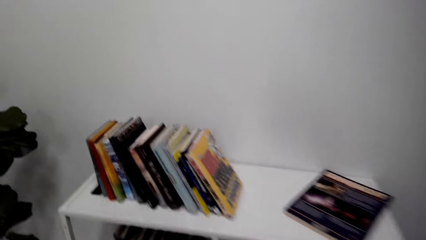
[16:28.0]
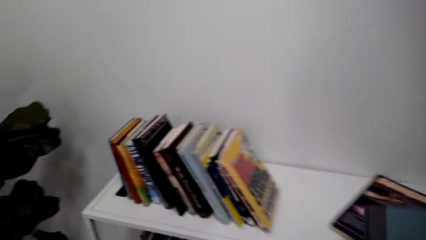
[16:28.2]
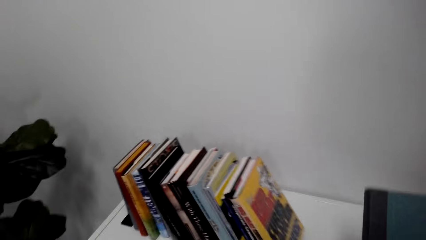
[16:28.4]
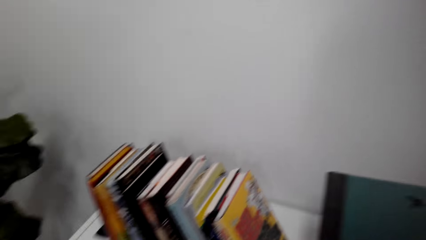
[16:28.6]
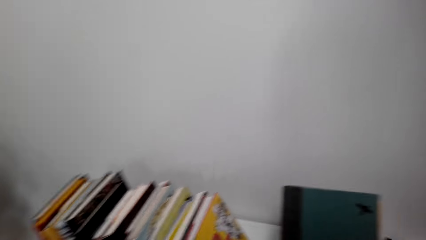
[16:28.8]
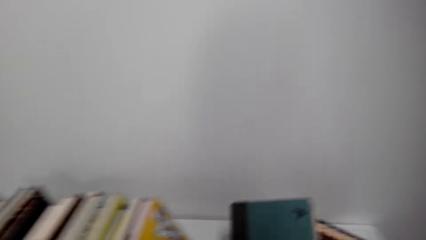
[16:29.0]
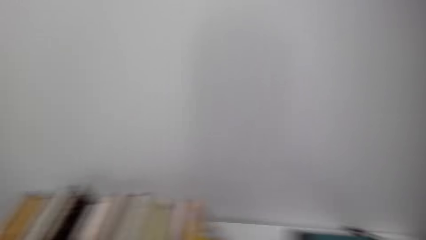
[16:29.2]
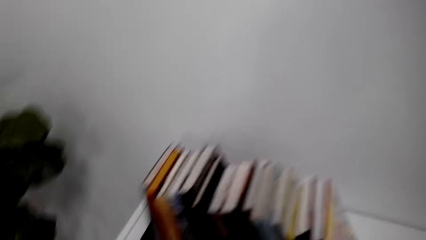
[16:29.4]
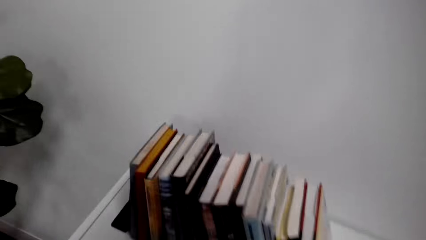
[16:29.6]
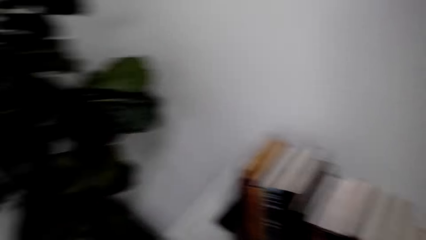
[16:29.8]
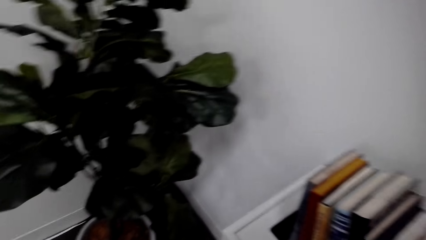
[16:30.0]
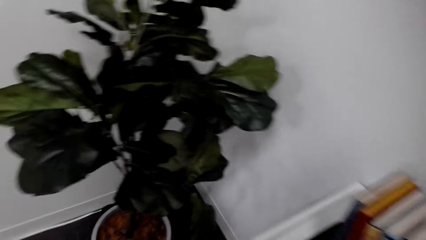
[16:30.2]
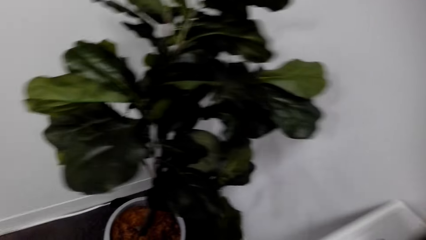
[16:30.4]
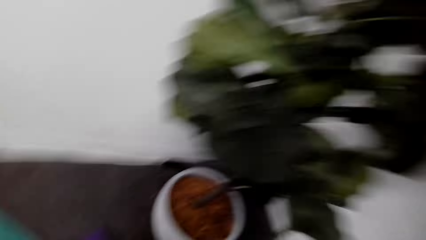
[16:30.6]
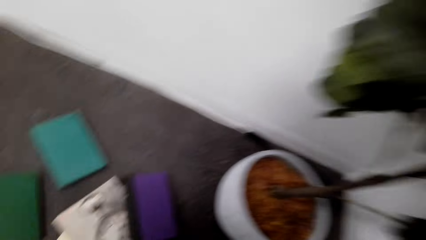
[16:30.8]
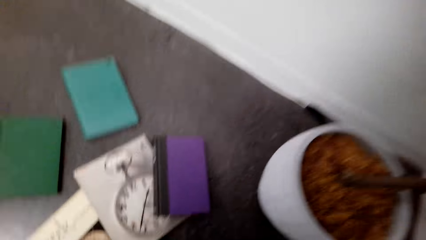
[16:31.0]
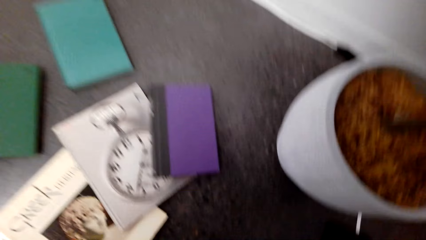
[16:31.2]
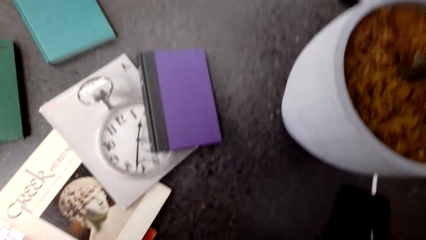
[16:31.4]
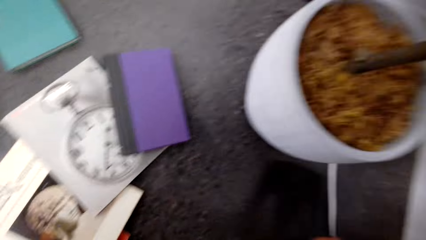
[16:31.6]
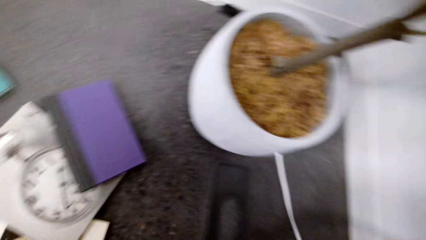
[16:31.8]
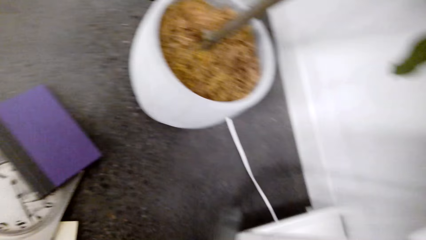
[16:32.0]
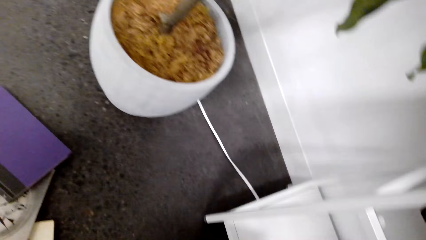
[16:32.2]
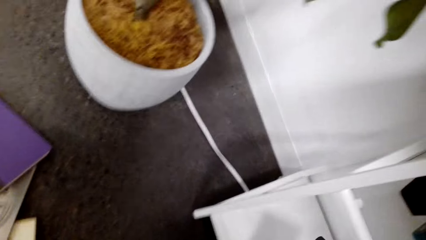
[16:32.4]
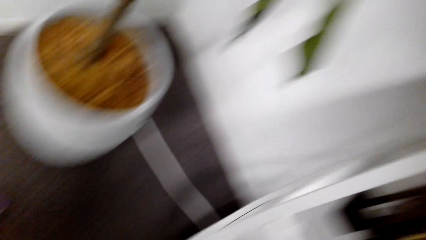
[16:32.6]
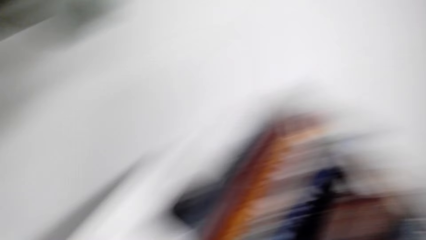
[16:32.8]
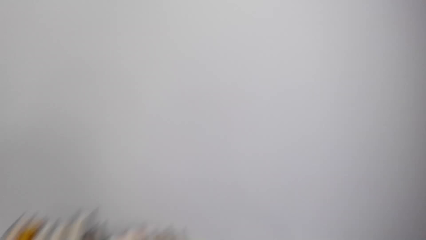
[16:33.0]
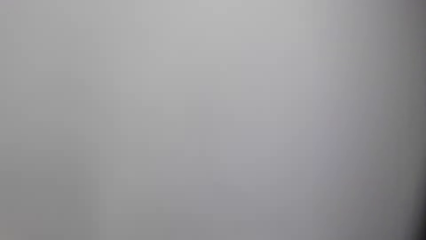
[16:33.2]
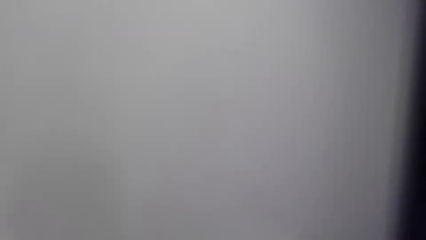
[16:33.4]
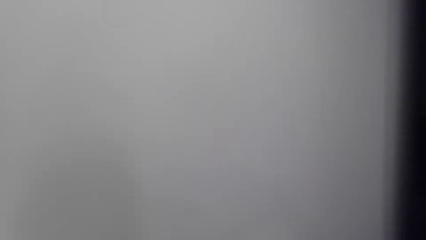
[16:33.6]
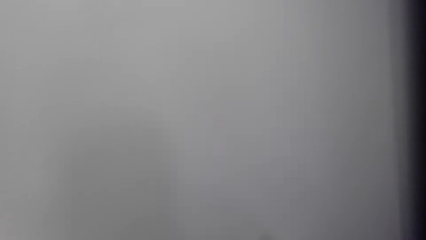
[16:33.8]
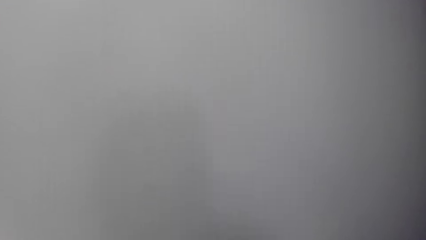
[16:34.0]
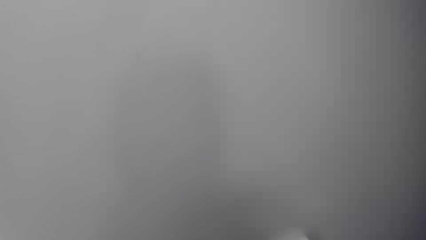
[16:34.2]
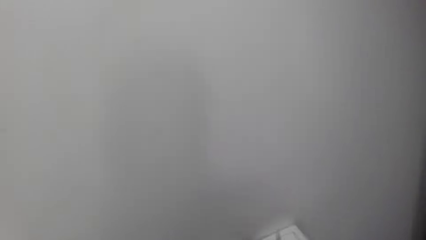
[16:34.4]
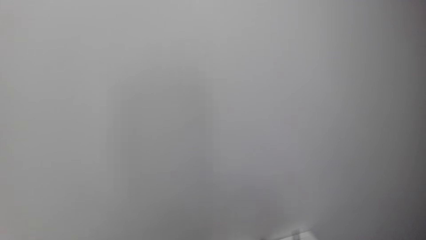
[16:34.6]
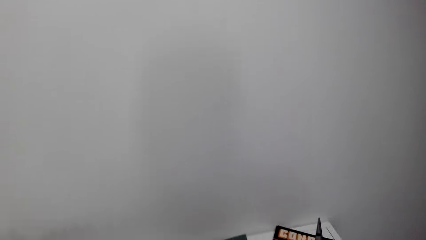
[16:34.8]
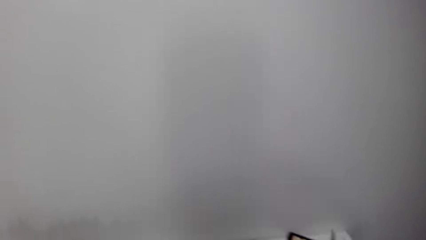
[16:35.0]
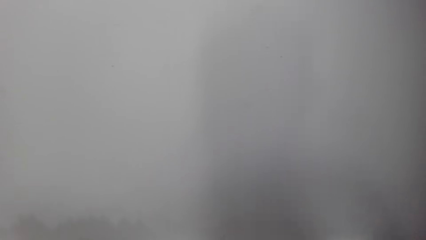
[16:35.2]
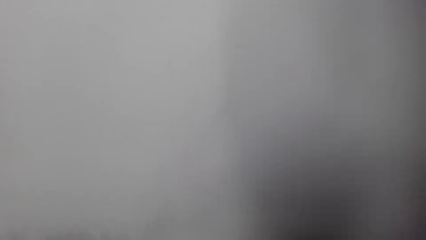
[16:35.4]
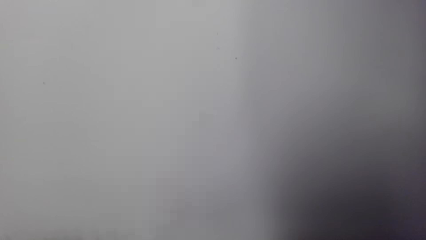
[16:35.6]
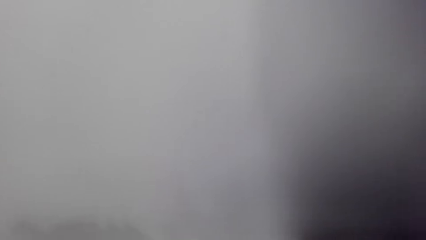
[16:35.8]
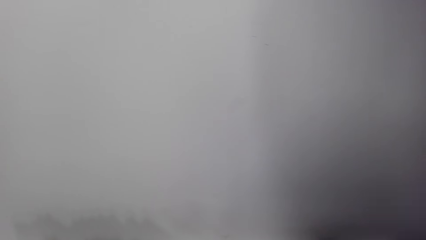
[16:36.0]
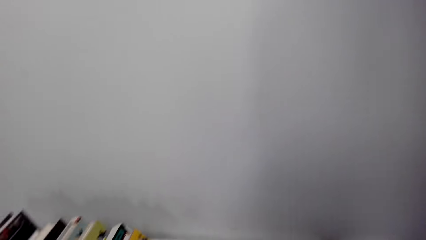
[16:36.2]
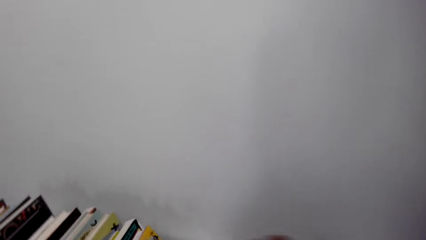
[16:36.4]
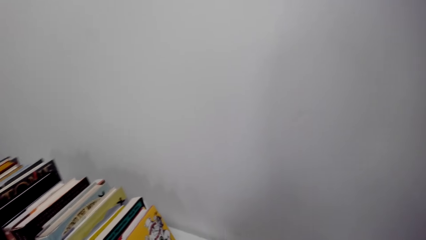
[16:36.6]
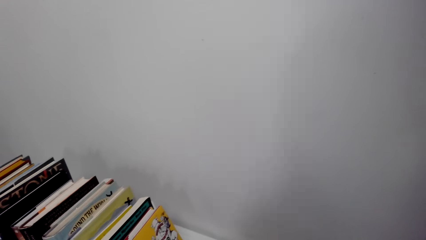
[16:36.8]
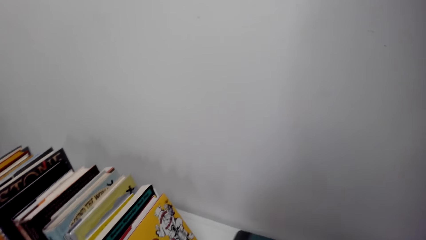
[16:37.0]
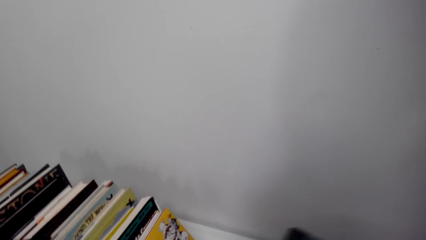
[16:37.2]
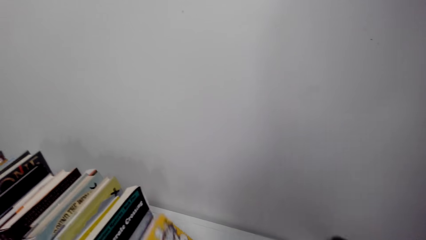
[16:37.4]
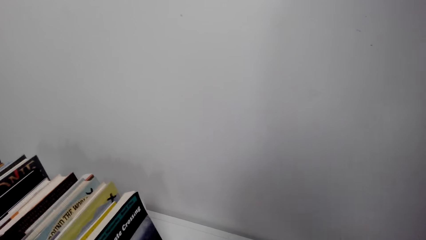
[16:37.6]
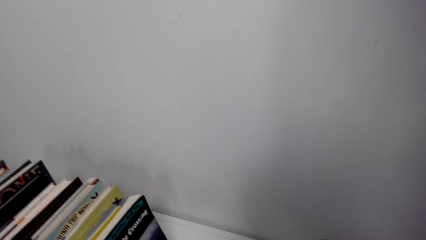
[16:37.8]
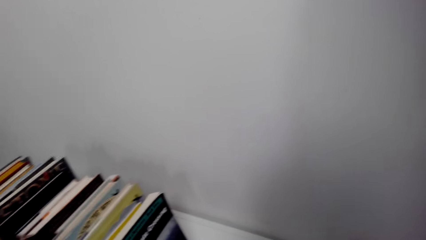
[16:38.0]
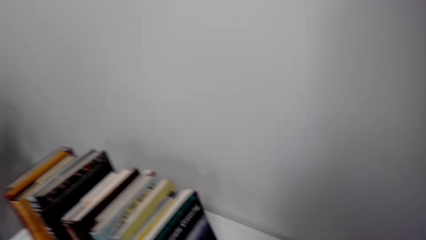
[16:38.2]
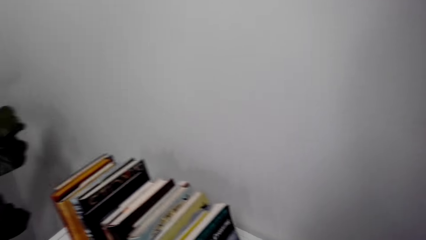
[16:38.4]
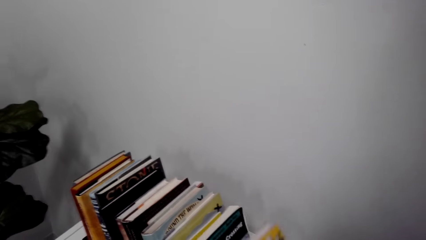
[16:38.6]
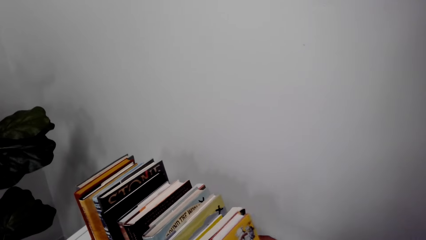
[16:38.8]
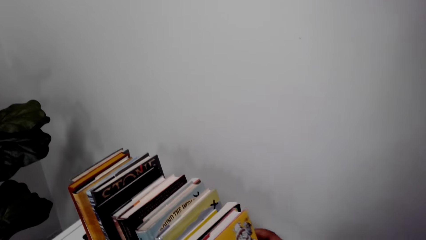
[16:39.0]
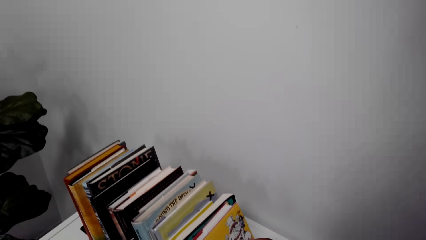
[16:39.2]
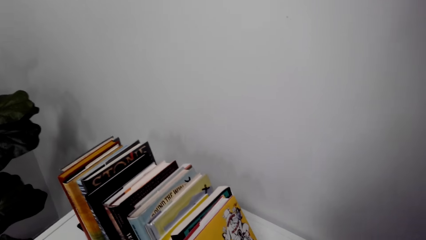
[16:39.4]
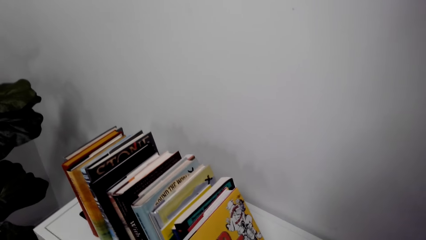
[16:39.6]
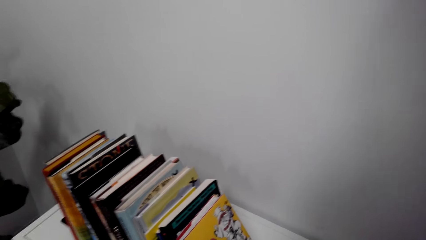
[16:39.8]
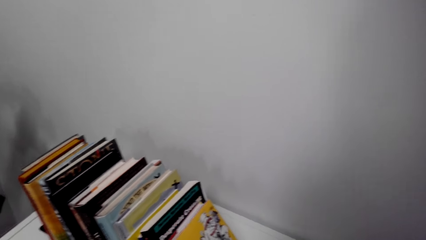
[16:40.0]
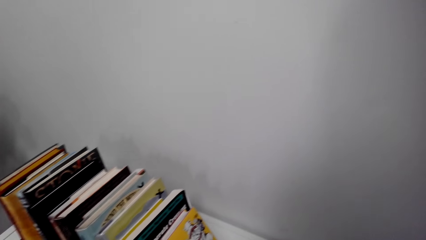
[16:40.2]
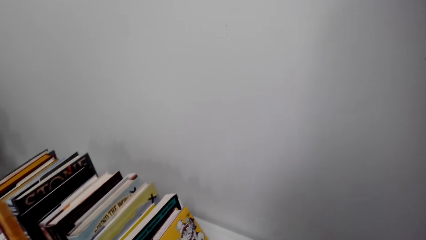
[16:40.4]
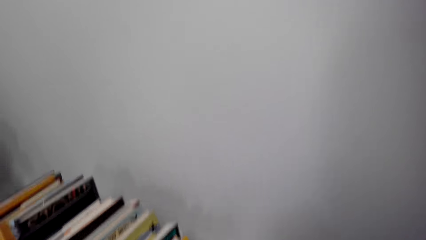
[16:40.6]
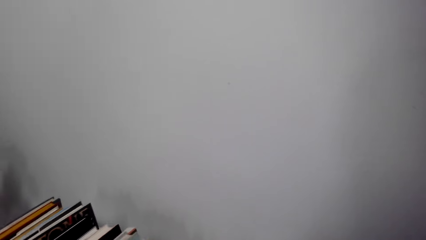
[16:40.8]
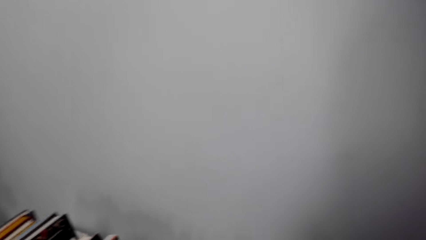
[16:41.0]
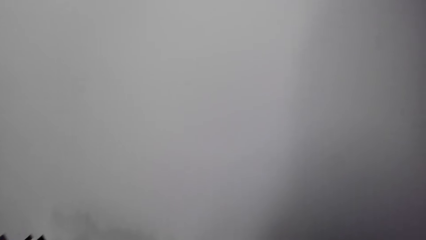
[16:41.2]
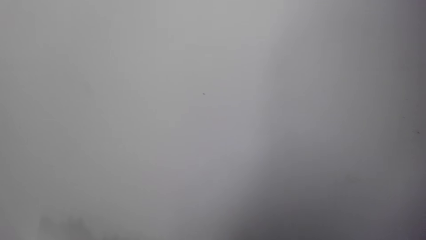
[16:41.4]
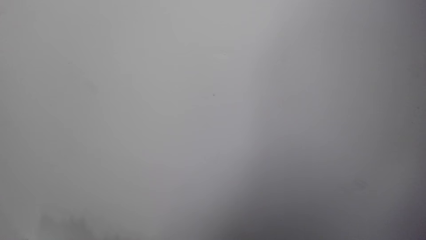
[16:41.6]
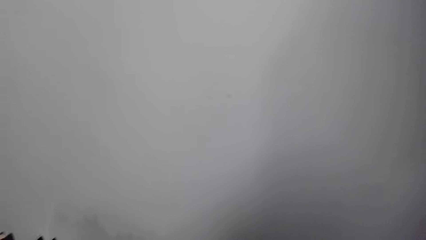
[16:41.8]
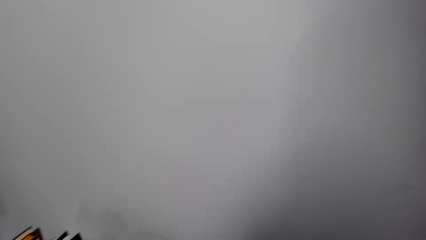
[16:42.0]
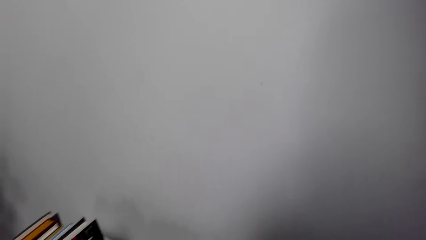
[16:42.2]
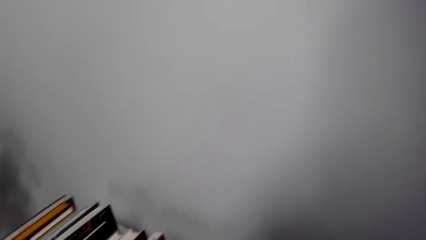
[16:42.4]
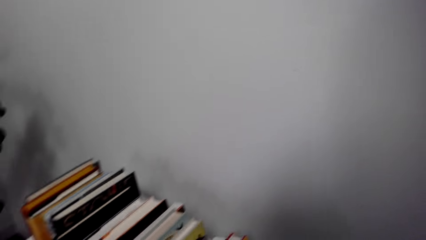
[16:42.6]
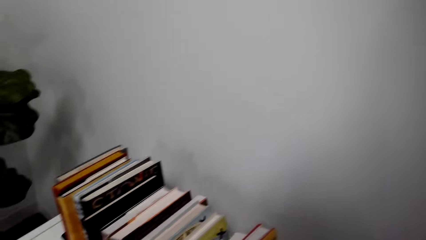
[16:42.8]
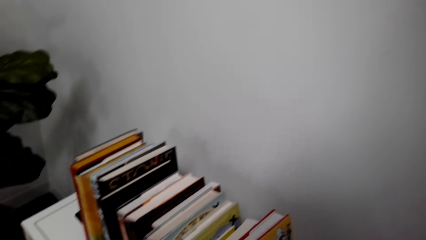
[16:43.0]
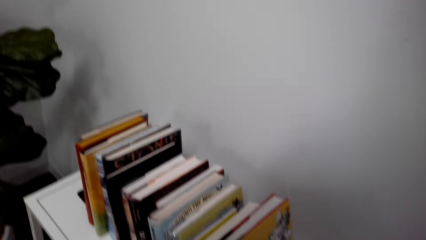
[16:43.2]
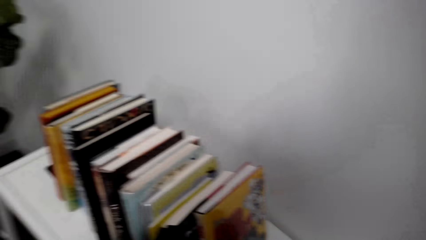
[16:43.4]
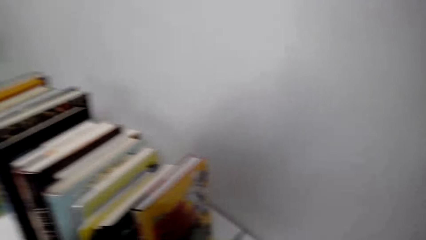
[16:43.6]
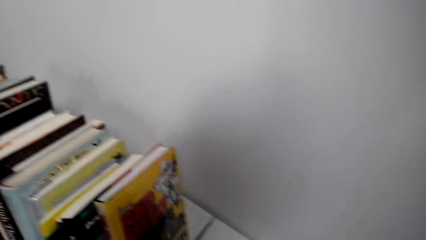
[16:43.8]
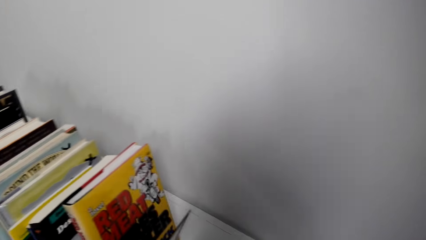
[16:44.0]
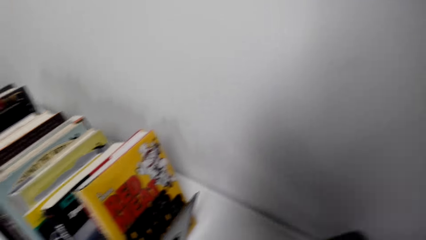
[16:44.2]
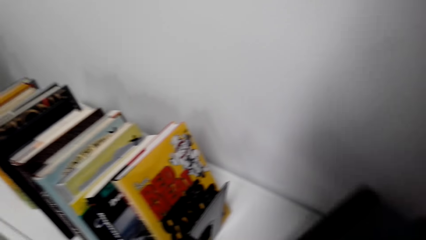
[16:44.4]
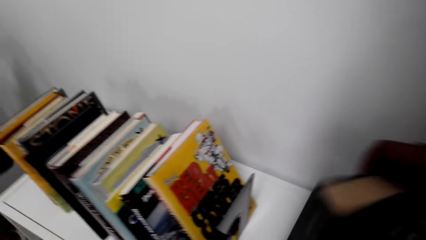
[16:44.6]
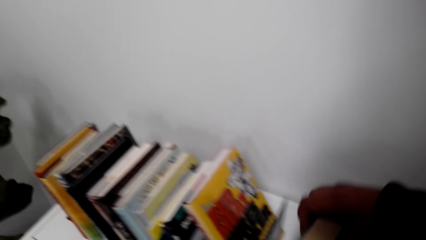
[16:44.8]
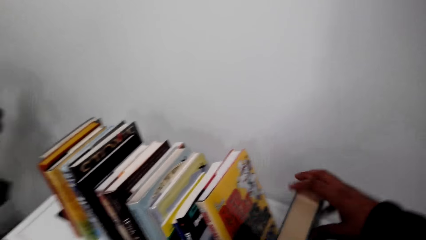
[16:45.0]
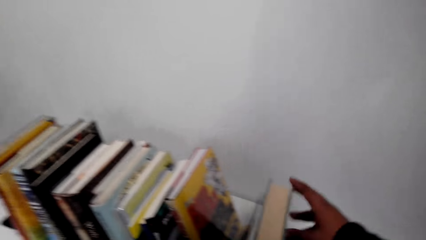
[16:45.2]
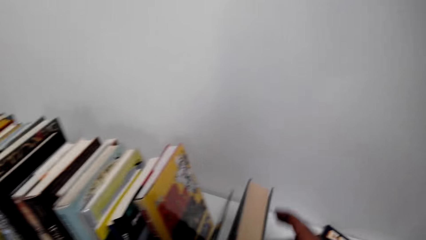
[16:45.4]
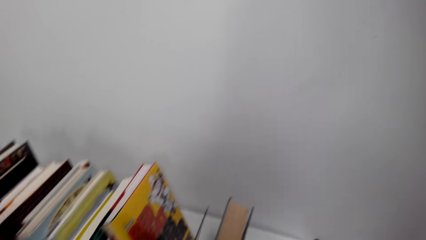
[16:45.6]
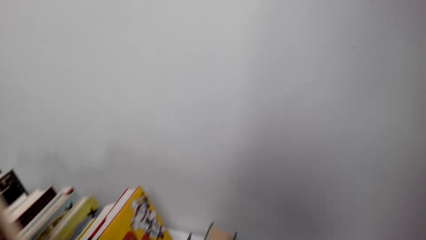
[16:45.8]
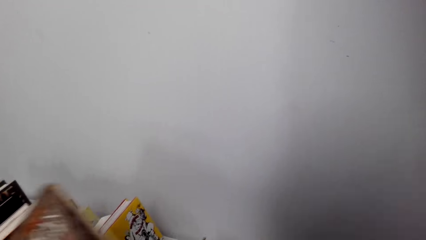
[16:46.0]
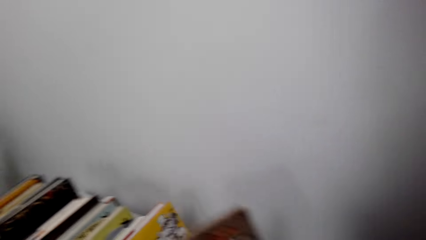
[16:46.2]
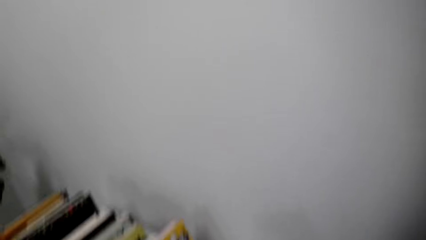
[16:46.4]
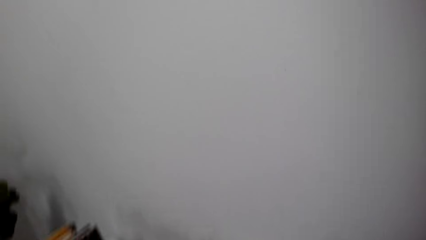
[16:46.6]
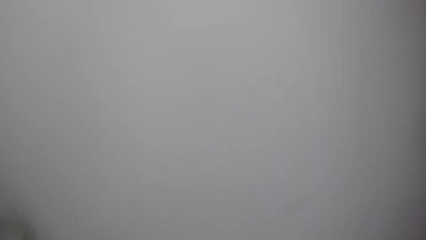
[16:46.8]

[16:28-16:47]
The camera wearer puts the books on the shelf. They grab a book. They pick up the shelf divider. They put the books on the shelf. They put the books on the shelf again.
